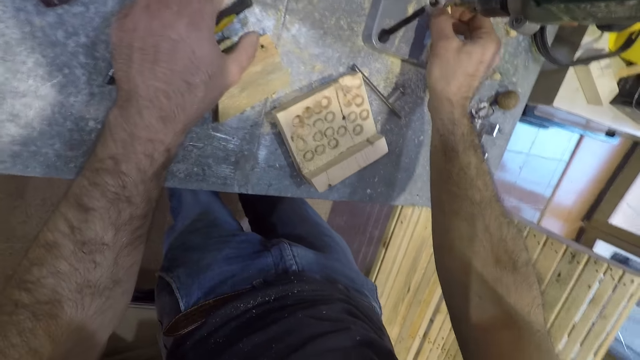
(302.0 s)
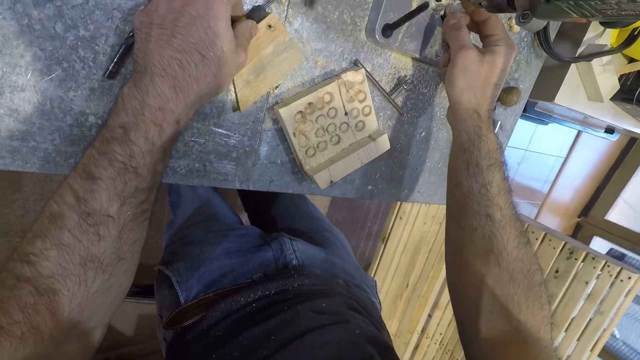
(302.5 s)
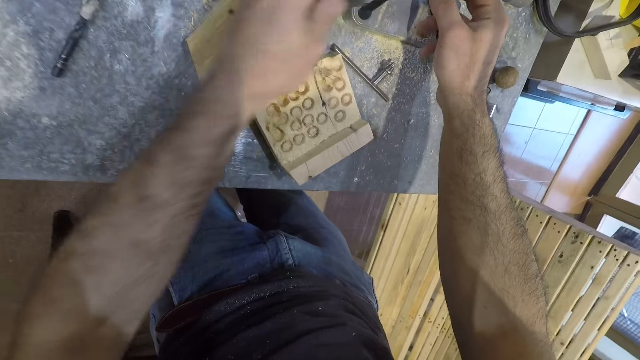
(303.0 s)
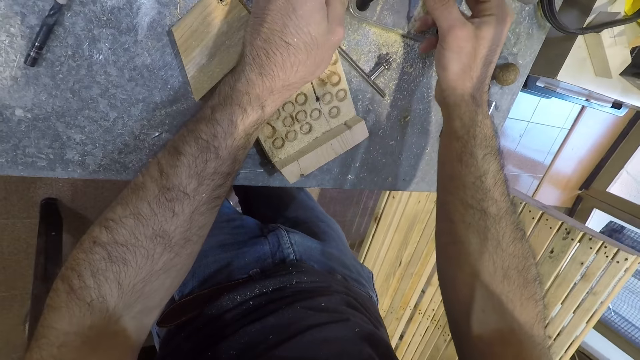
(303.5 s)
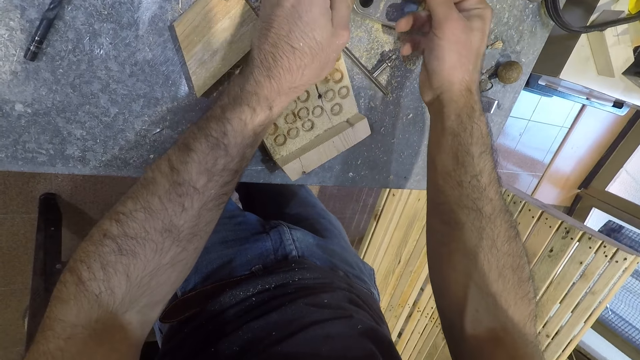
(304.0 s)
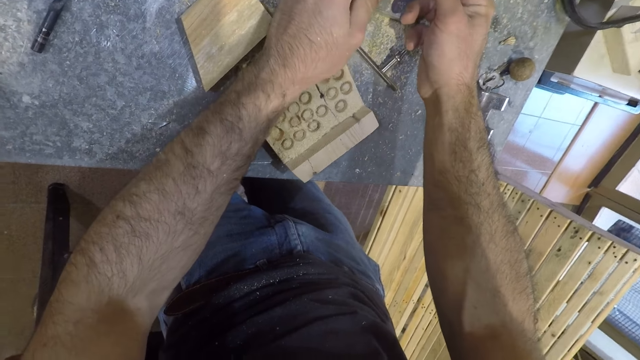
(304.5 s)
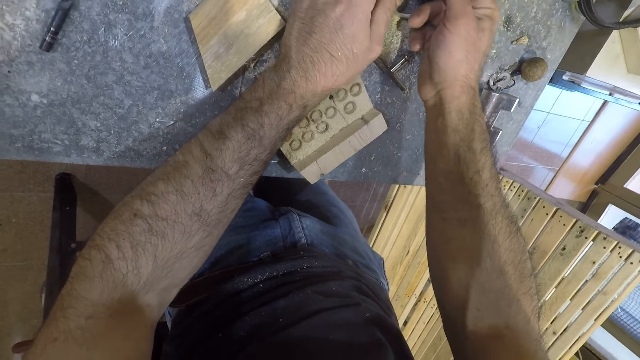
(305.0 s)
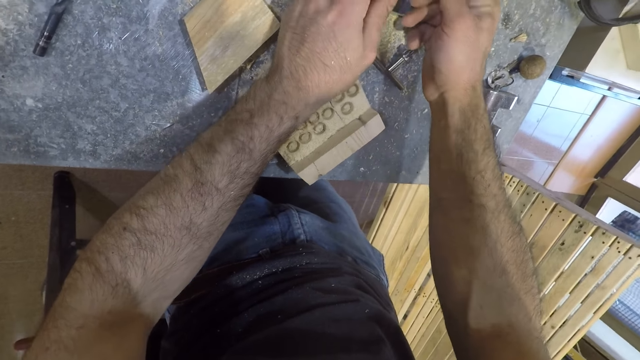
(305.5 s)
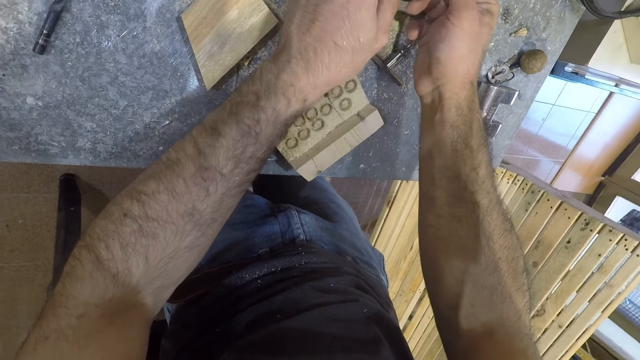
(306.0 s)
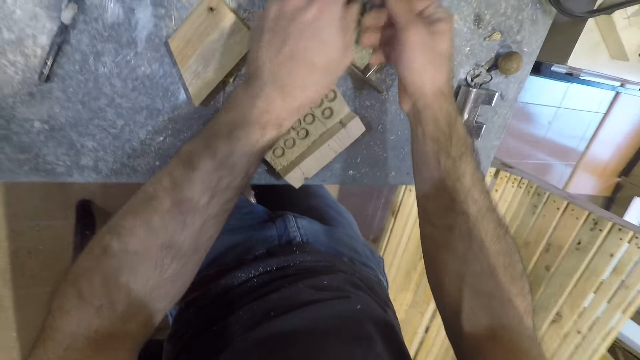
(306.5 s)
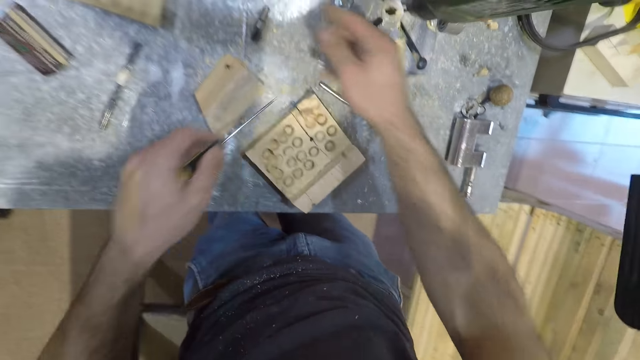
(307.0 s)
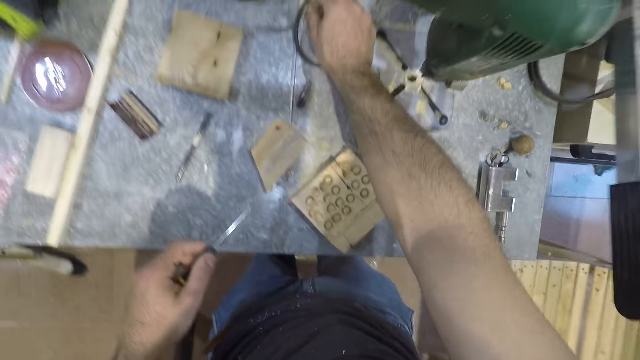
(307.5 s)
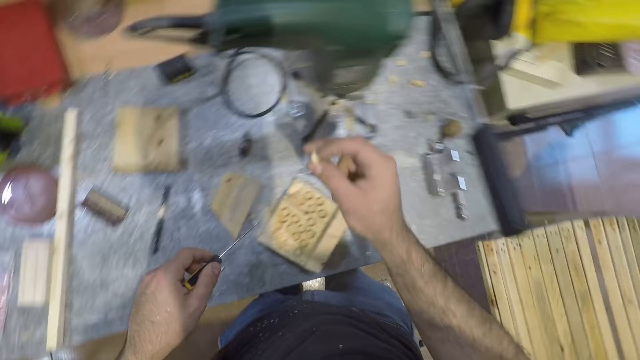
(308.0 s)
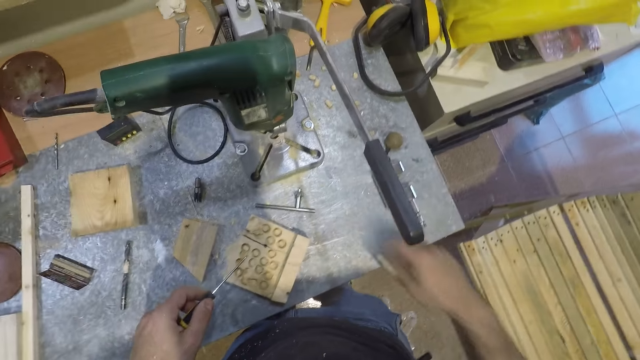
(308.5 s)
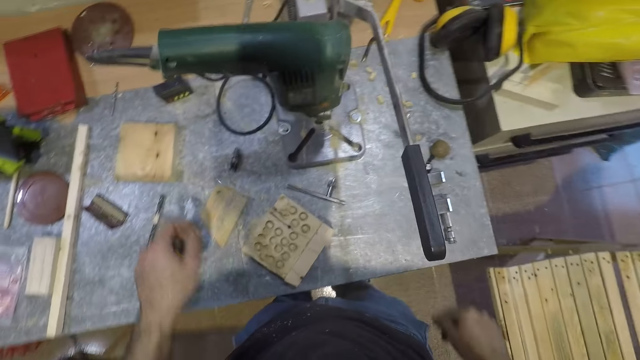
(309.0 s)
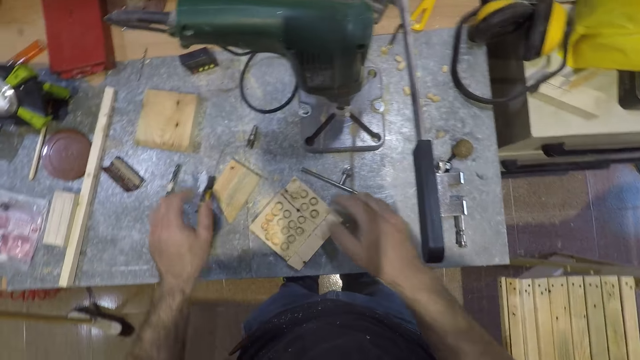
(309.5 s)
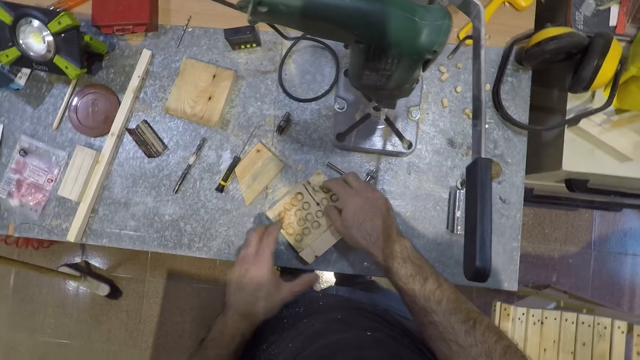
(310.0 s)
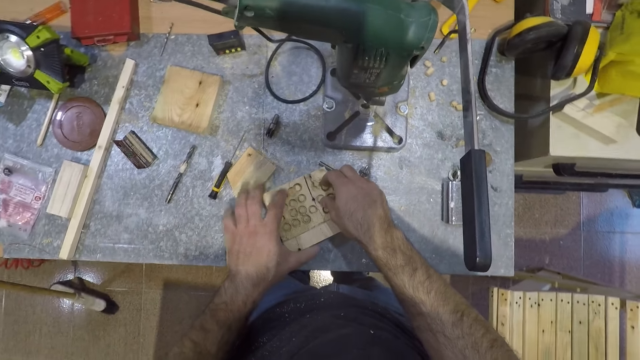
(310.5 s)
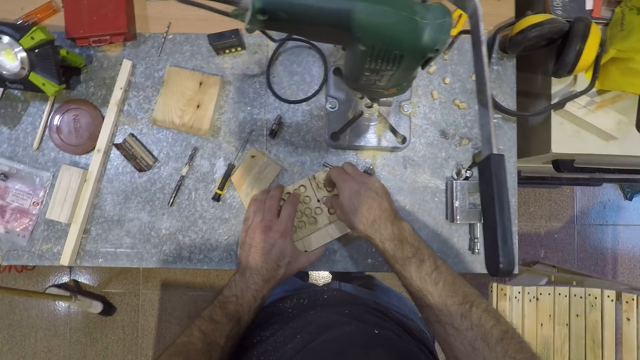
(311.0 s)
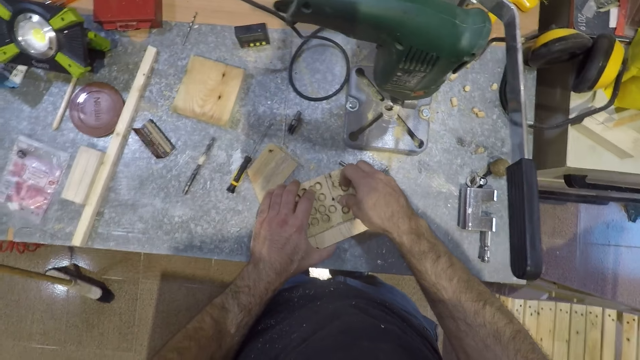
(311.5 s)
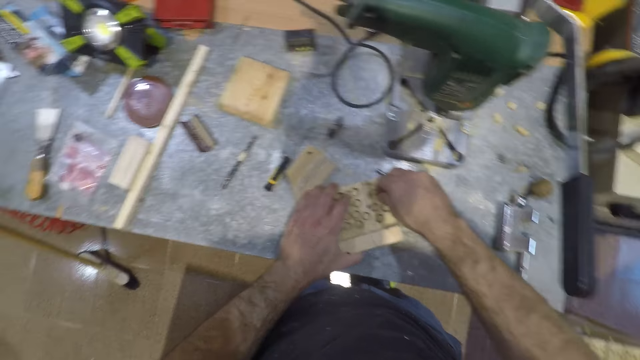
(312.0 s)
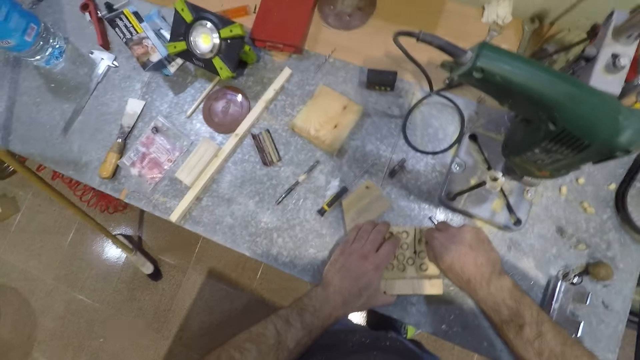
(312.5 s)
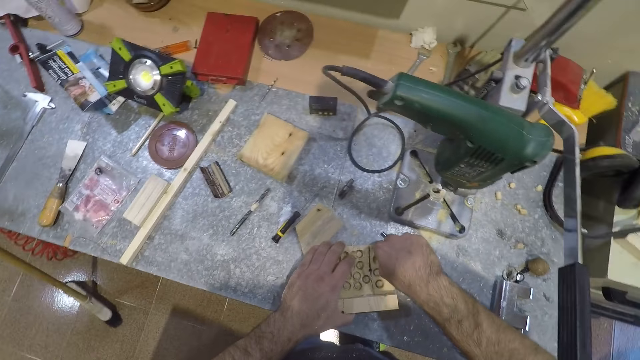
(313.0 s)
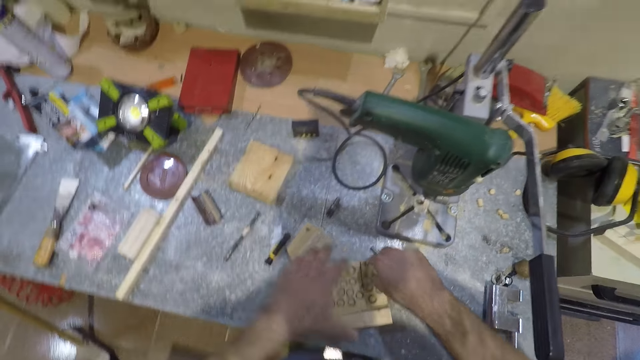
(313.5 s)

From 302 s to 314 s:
The camera wearer removes a piece of wood on the bench drill. He picks up a screwdriver from the table with his left hand. He removes pieces of wood from the bench drill using the screwdriver. He works on the mortising machine with the screwdriver. He removes the screwdriver from the mortising machine. He picks up a piece of wood from the table. He throws the piece of wood away with his right hand. He drops the screwdriver on the table with his left hand. He places both hands on the piece of wood on the table. He picks up the wood. He handles the piece of wood with his right hand.

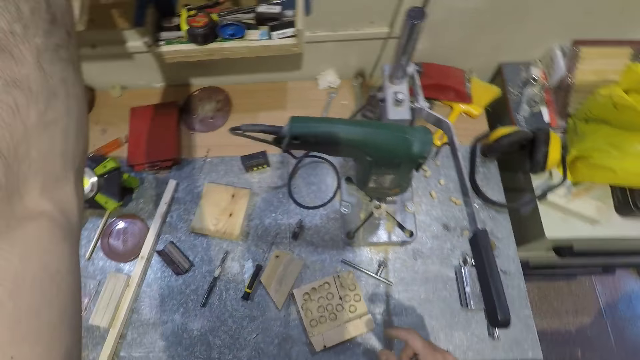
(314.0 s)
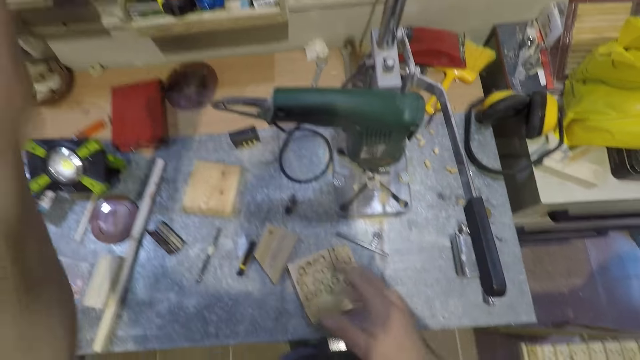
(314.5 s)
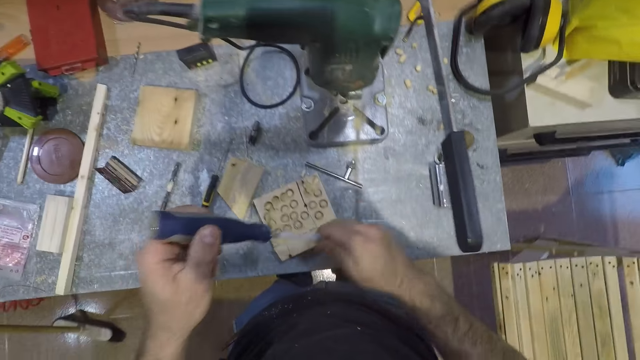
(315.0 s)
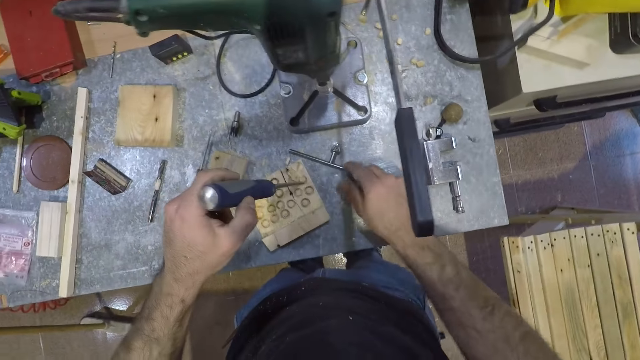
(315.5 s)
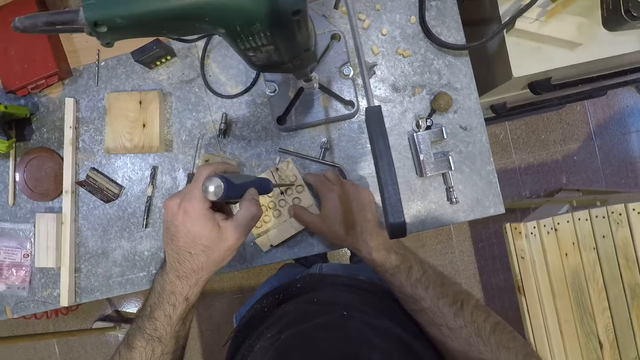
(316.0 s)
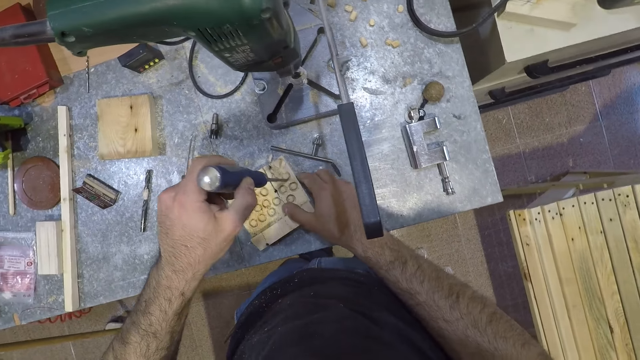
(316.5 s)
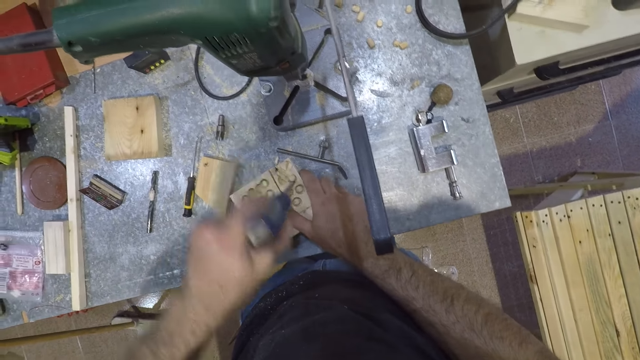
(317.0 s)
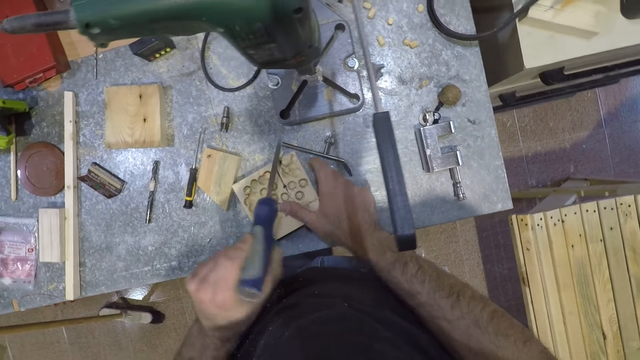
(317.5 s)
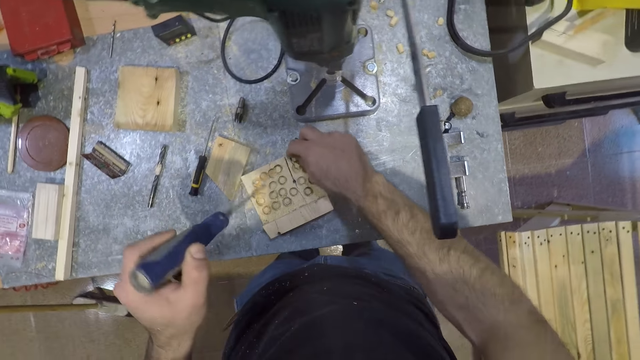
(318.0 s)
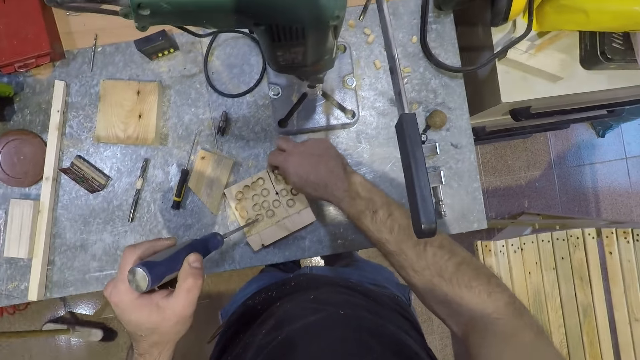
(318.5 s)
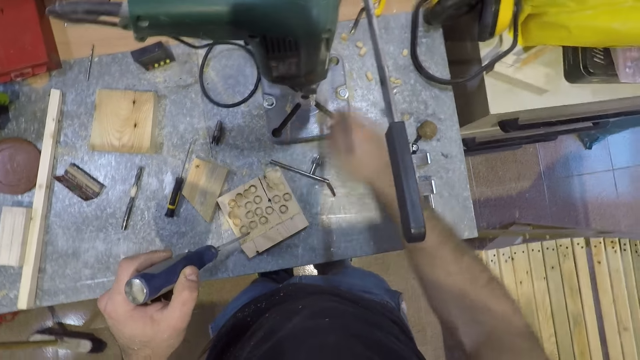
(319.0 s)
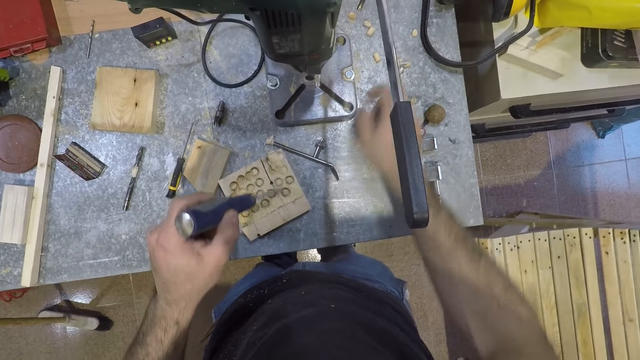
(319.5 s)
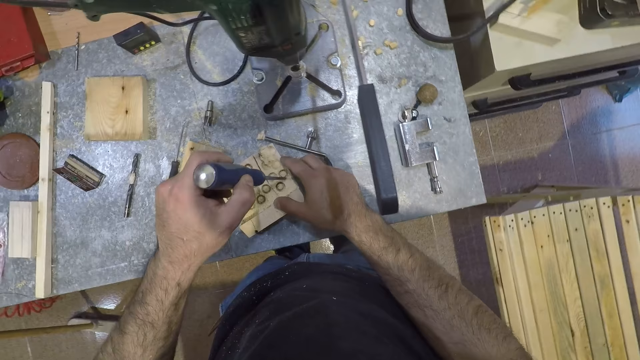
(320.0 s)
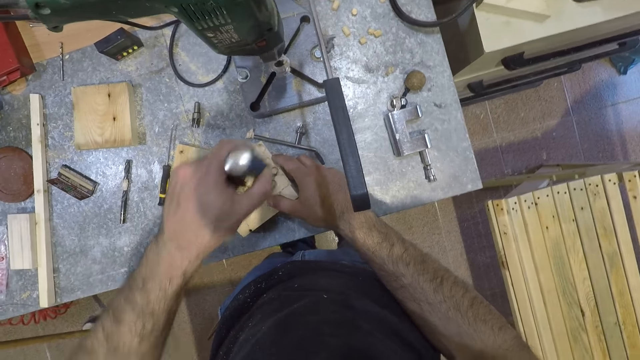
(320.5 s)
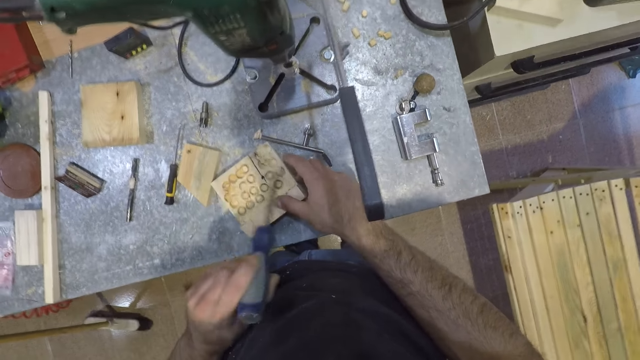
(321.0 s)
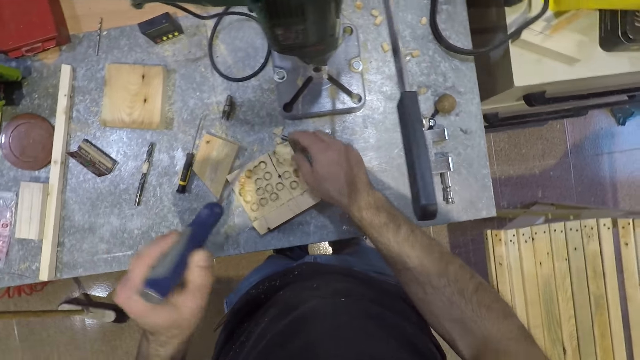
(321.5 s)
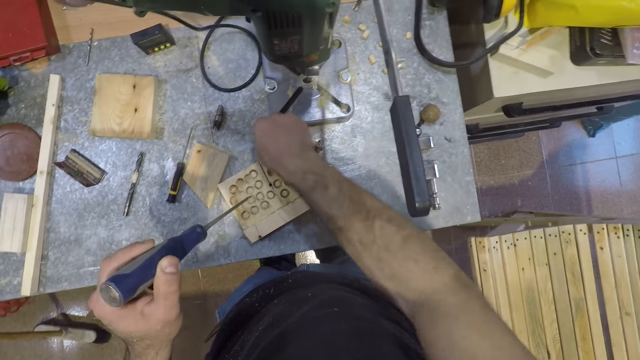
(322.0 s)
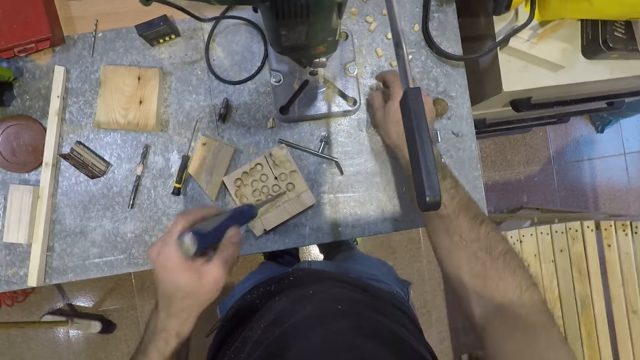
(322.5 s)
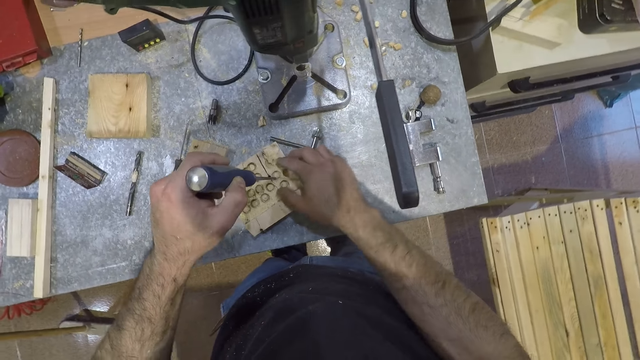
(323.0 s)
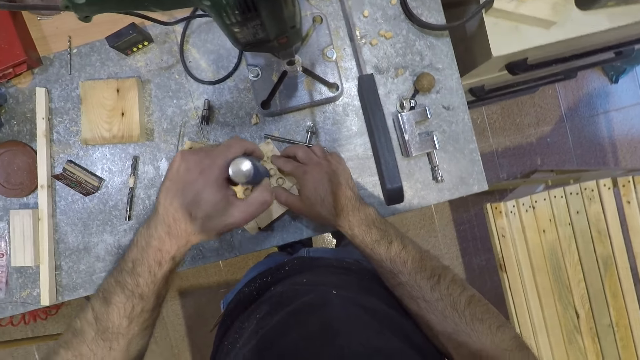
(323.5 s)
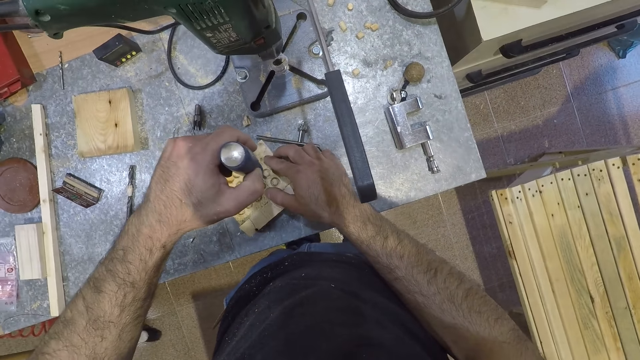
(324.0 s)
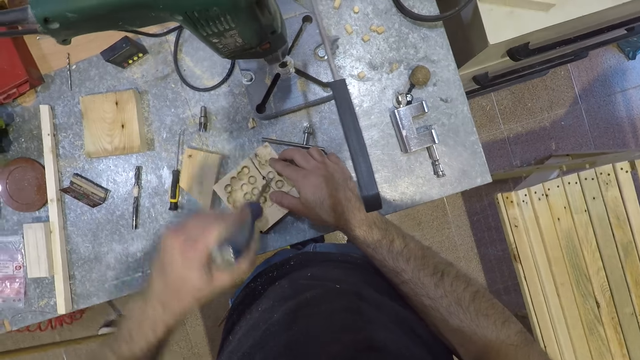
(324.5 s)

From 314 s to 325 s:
The camera wearer picks up a screwdriver with his left hand. He pulls out a screwdriver covering from the screwdriver with his right hand. He detaches a small piece of wood from the piece of wood with the screwdriver. He picks up the small piece of wood from the table with his right hand. He drops the small piece of wood on the table. He detaches a small piece of wood from the piece of wood with the screwdriver. He picks up the small piece of wood from the table with his right hand. He drops the small piece of wood on the table. He detaches a small piece of wood from the piece of wood with the screwdriver.
